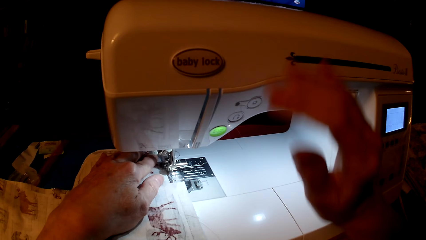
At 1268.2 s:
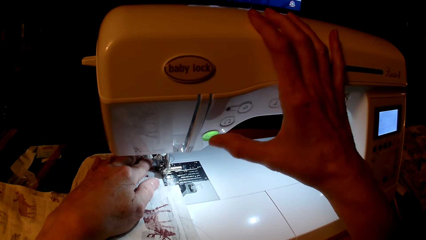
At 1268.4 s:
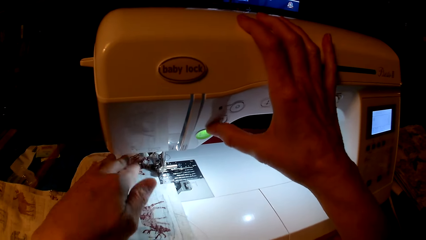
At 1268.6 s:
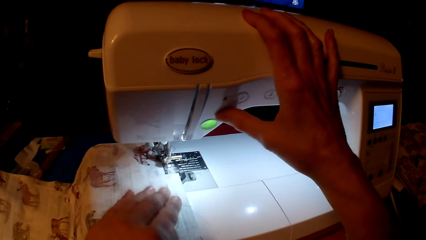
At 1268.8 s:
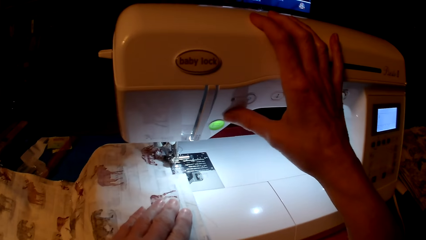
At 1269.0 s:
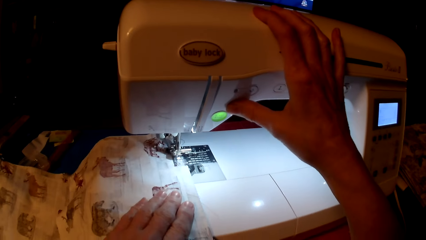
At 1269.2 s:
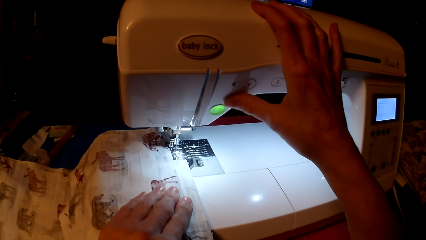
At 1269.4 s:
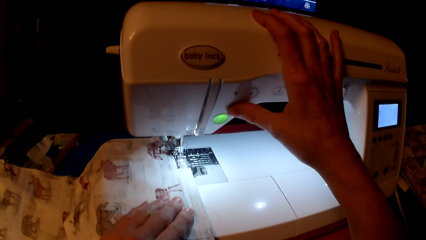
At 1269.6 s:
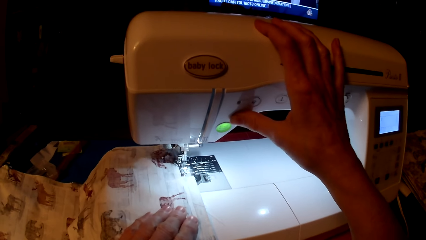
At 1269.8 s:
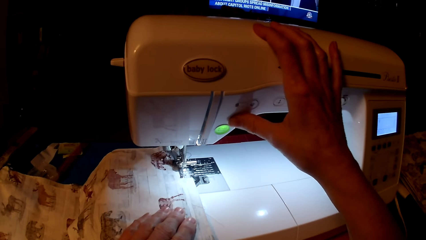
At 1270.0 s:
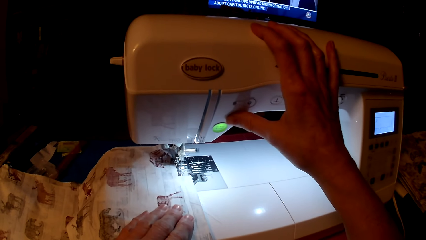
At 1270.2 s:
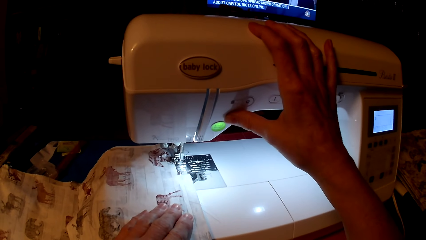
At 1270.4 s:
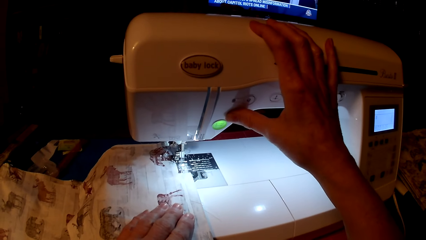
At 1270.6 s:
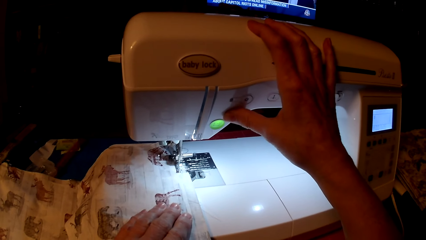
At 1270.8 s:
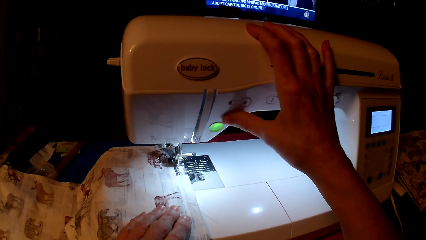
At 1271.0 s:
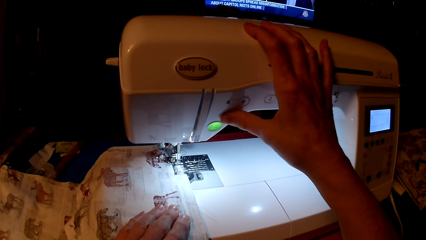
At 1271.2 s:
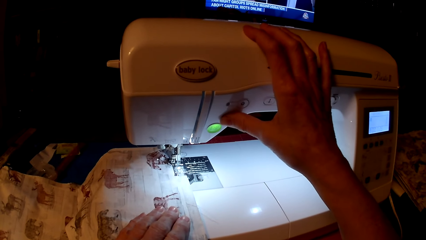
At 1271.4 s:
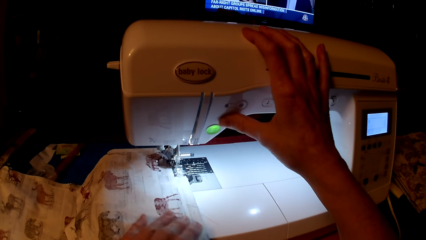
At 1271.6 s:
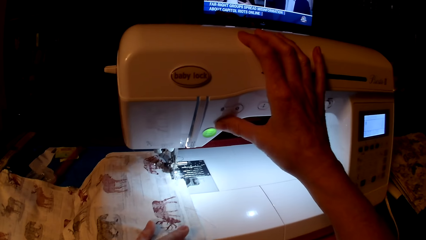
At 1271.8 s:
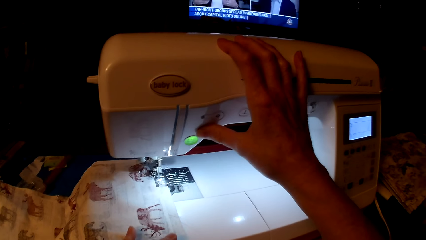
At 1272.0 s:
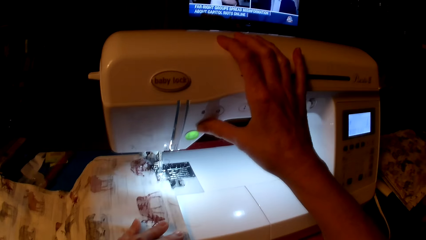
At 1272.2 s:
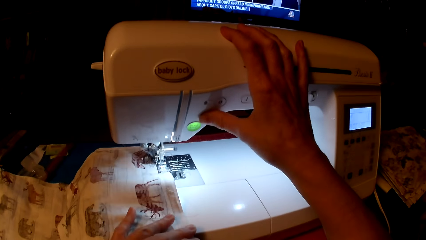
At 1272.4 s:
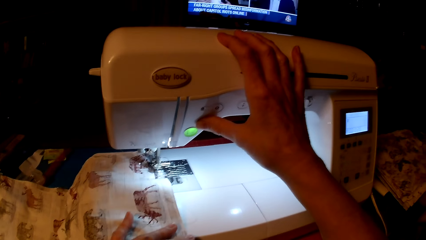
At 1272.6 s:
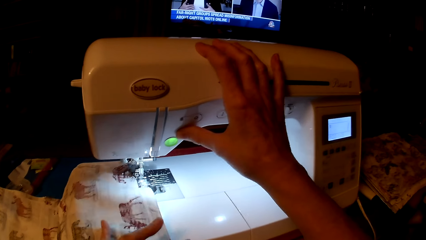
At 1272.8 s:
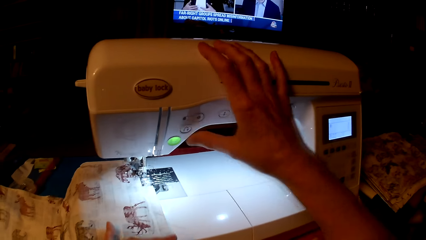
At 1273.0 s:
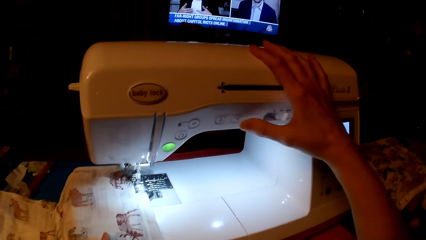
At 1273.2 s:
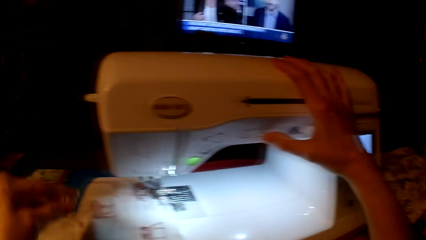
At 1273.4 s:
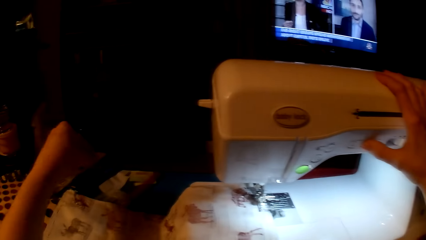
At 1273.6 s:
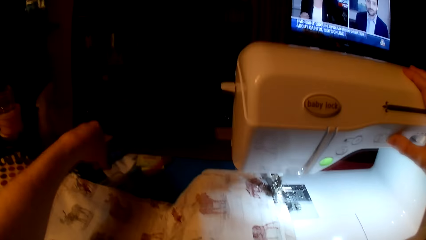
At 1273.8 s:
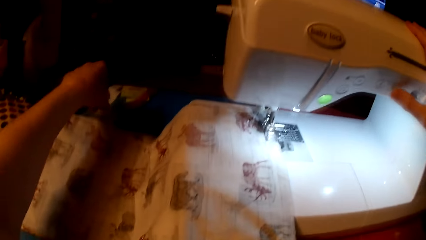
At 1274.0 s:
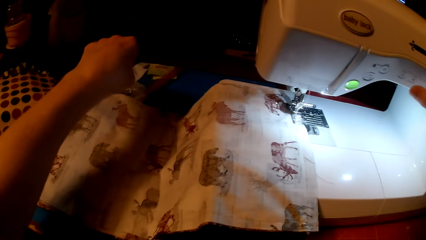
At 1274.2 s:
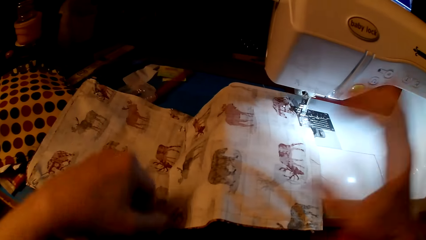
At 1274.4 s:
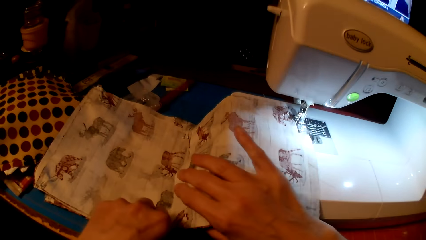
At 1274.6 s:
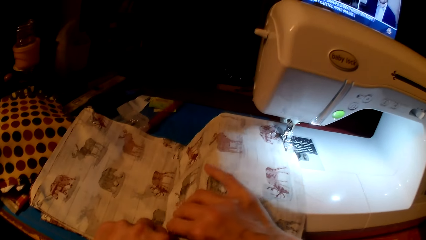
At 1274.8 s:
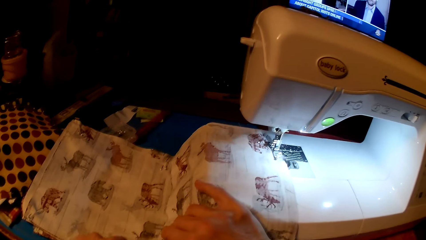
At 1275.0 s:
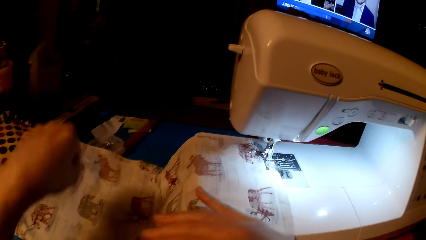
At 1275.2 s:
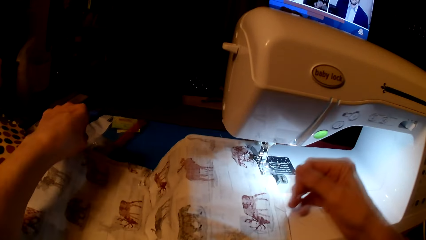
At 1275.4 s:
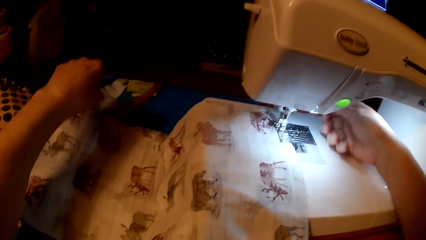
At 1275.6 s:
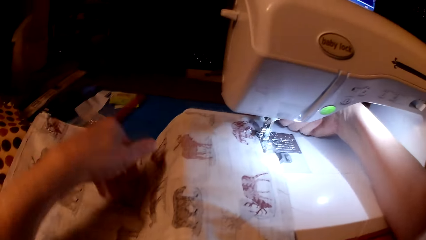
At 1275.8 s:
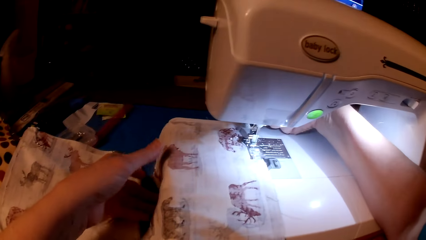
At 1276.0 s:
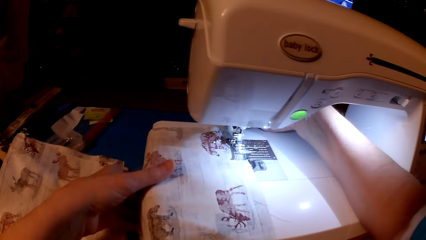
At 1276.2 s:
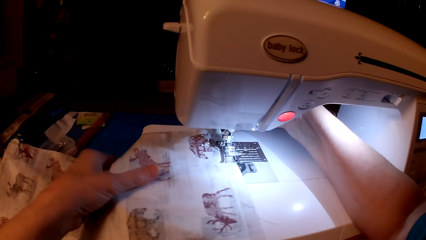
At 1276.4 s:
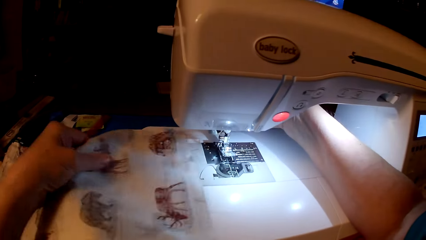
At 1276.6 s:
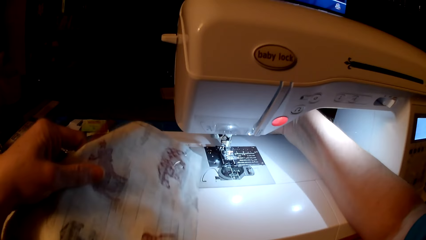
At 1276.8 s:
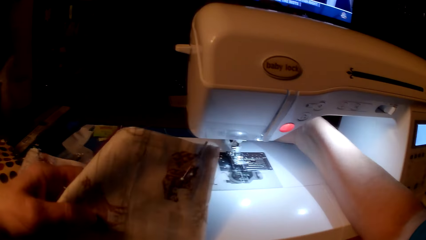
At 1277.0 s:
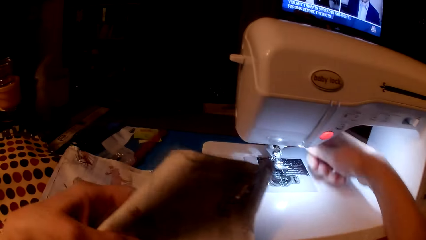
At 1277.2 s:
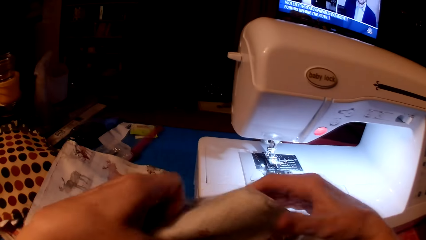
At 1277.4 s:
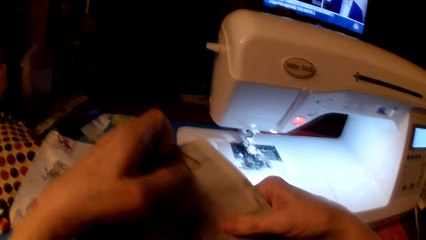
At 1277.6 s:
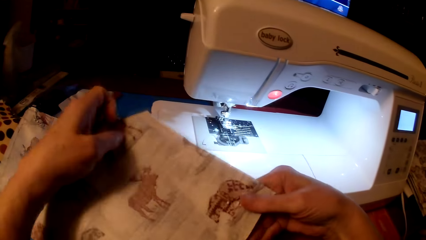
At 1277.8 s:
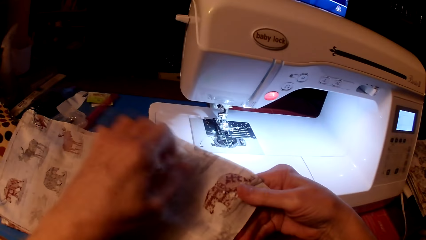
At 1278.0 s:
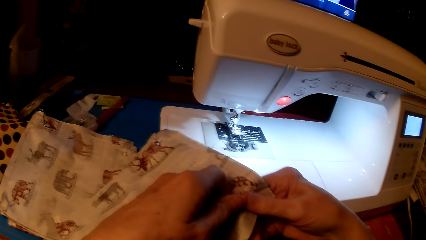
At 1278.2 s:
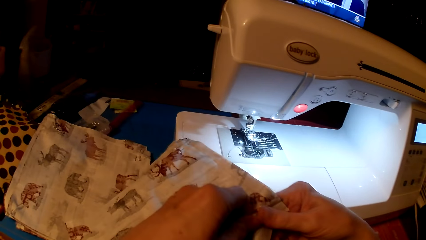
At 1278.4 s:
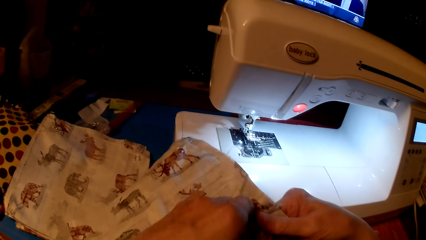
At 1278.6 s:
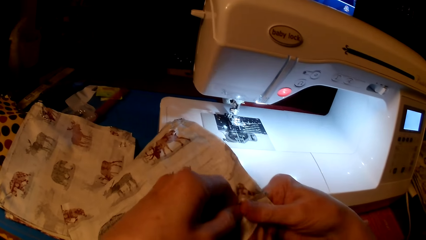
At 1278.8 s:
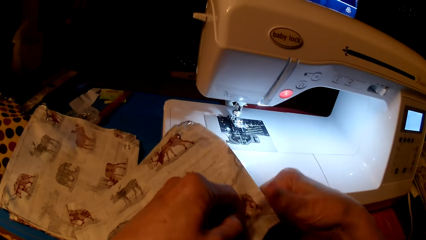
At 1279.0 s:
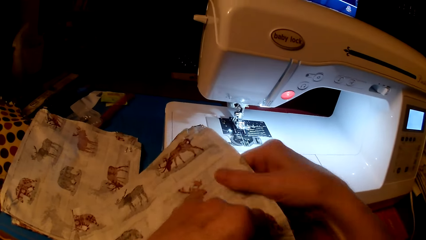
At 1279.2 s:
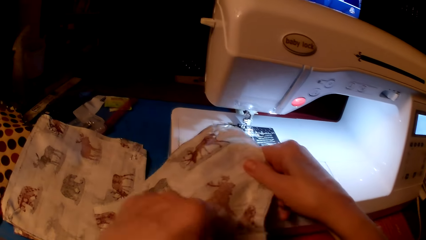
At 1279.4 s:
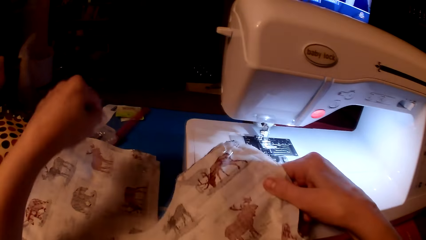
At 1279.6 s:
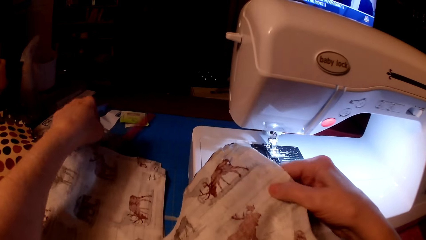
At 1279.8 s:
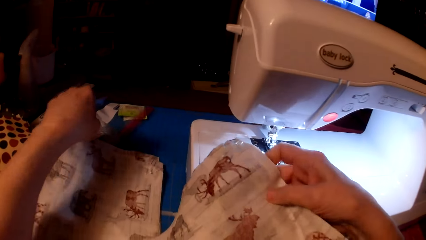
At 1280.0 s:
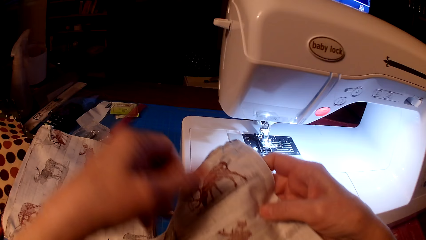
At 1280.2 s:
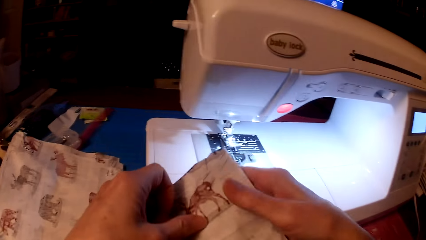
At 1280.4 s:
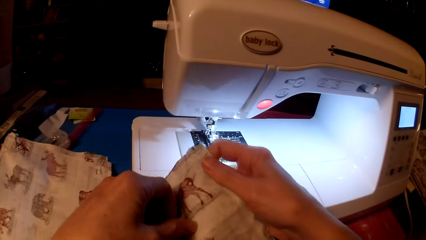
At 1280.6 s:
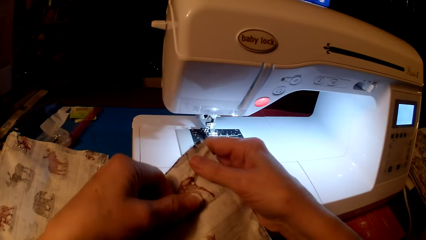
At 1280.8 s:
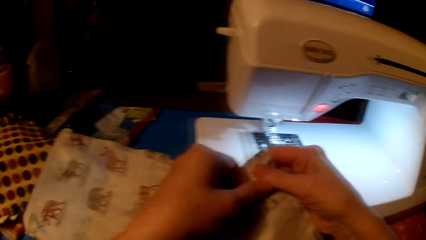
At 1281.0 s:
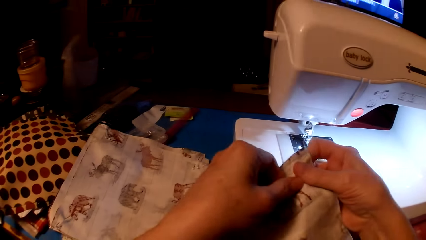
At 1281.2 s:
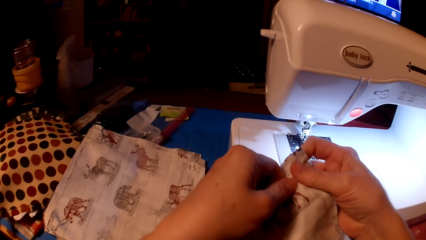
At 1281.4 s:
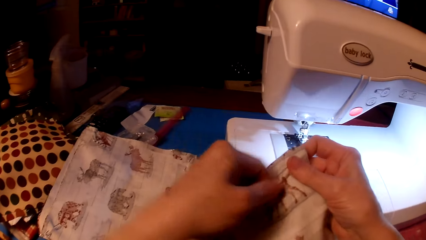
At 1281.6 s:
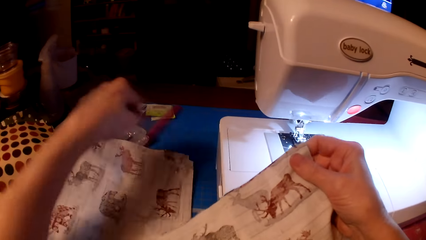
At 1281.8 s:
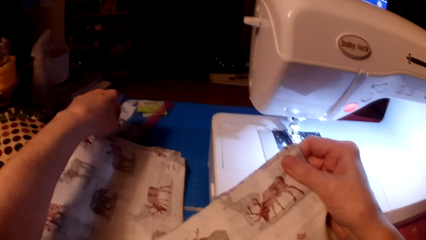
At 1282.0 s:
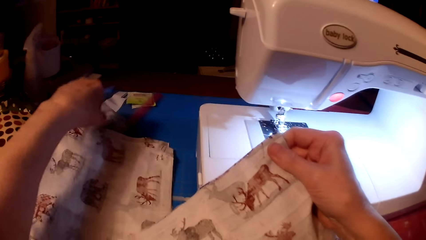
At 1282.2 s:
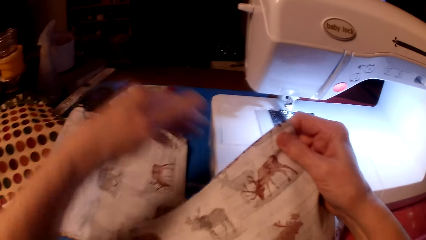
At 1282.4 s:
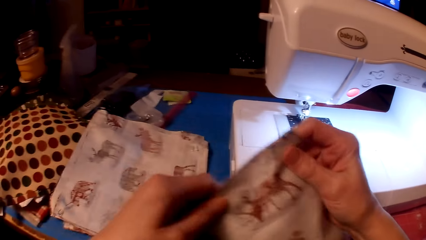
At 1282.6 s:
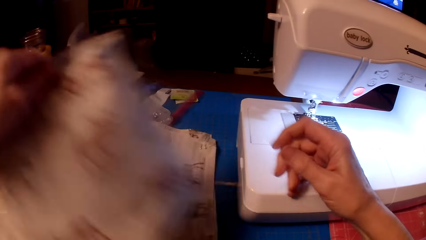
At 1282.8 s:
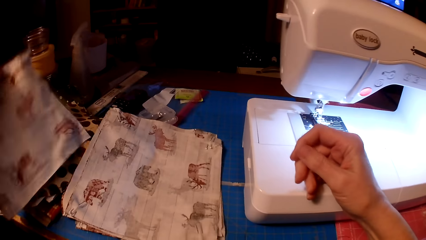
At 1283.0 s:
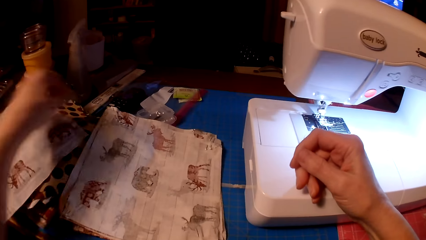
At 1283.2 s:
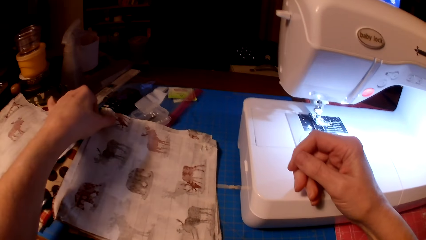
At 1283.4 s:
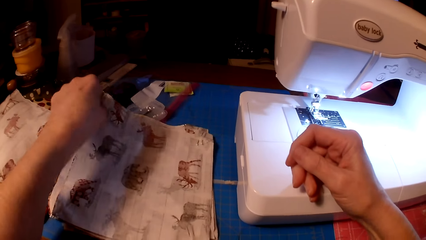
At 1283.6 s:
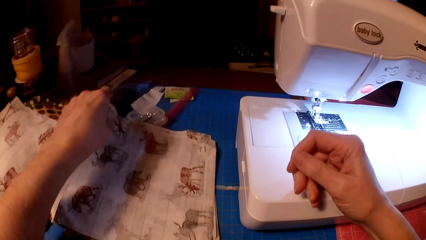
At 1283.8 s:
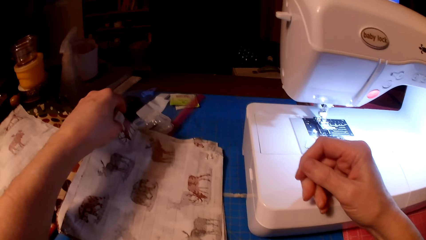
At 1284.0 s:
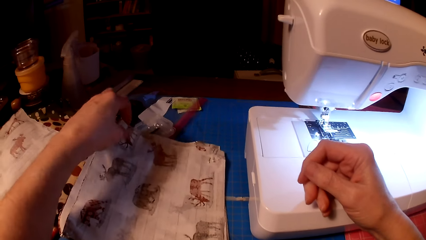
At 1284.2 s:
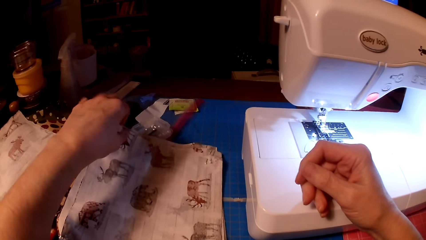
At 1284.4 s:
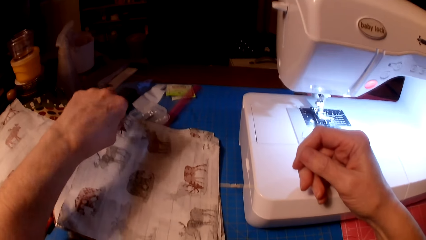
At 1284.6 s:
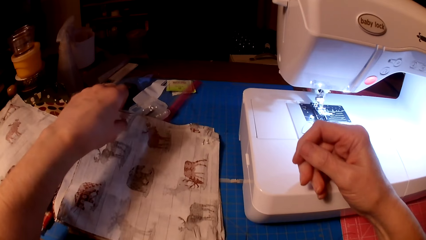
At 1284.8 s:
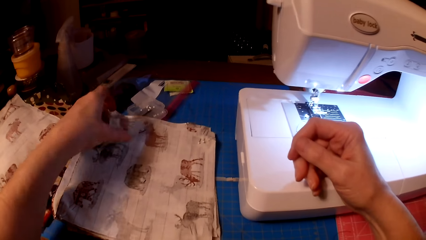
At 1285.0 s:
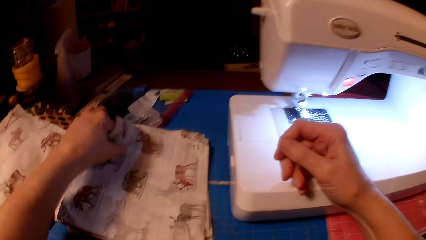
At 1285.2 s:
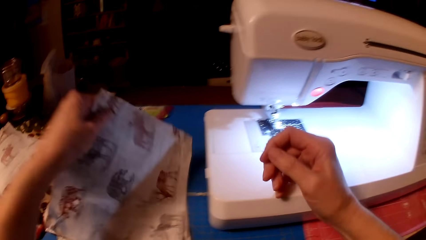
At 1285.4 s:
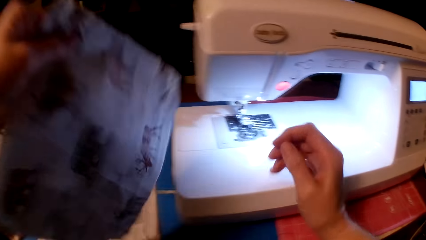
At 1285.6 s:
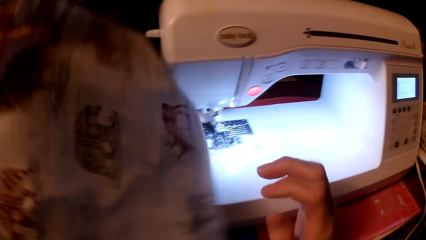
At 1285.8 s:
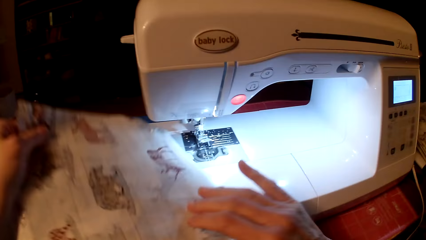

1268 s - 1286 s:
The camera wearer presses the speed button and presses the stop button. They drop sewing pins in a container. They remove sewing pins from the pillow cushion or piece of cloth. They drop the sewing pins in the container. They press the leg lifter. They remove the pillow cushion from the machine. They remove sewing pins from the pillow cushion. They drop the sewing pins in the container. They remove sewing pins from the pillow cushion. They drop the sewing pins in the container. They place the pillow cushion on the table. They pick up another piece of cloth.
